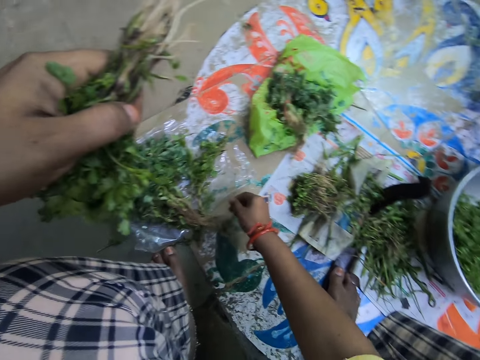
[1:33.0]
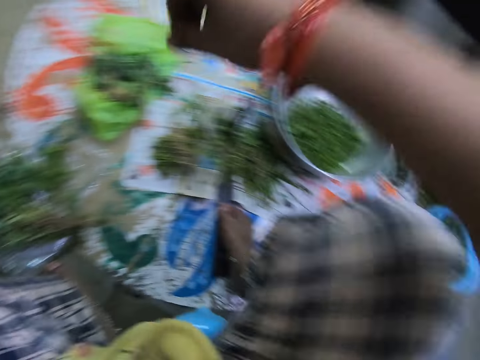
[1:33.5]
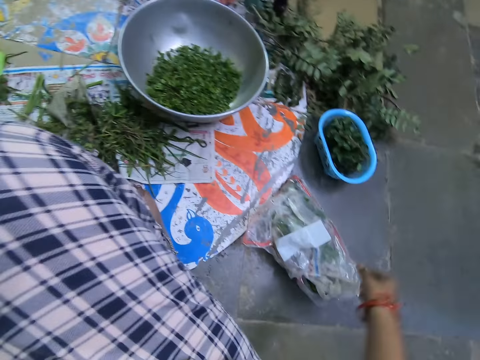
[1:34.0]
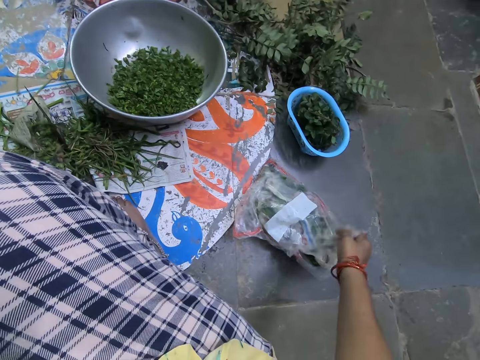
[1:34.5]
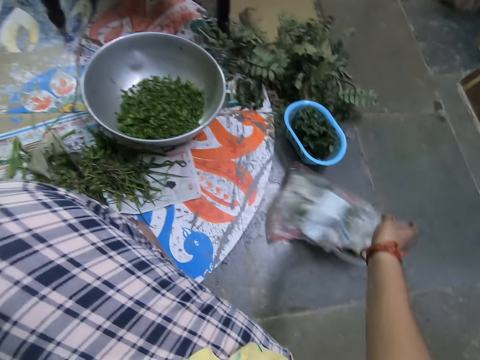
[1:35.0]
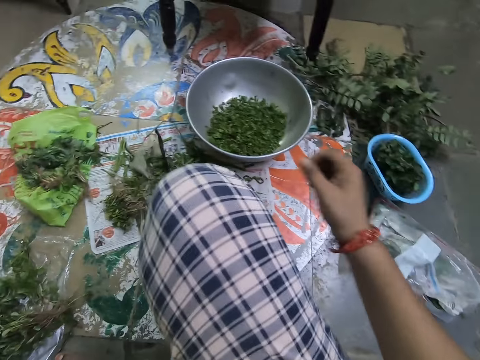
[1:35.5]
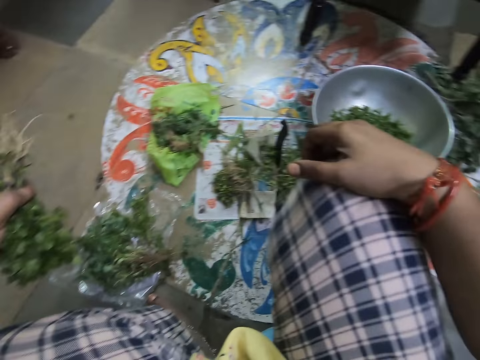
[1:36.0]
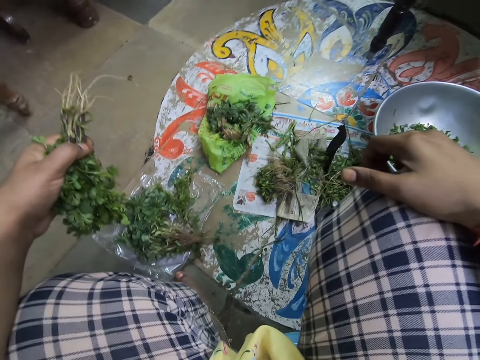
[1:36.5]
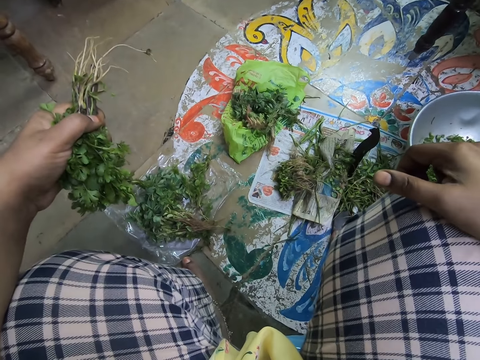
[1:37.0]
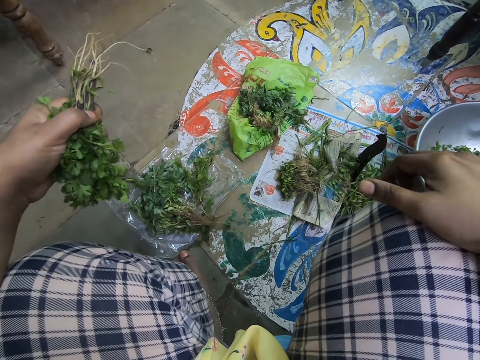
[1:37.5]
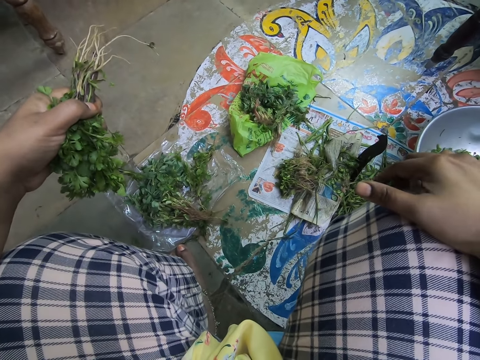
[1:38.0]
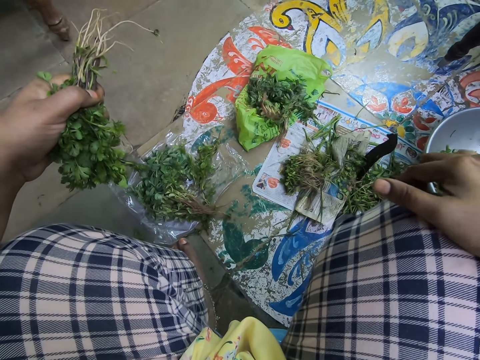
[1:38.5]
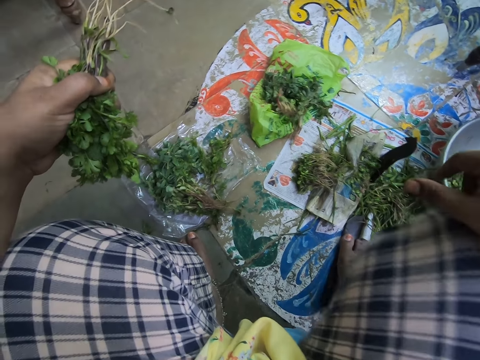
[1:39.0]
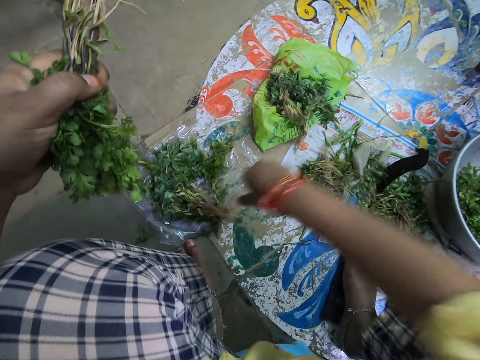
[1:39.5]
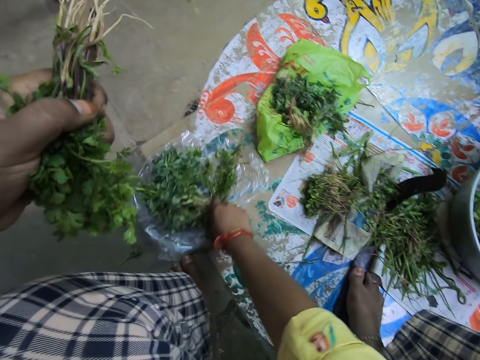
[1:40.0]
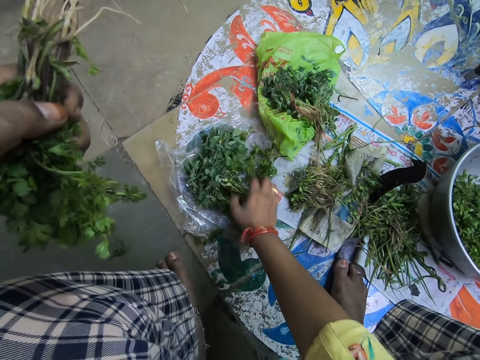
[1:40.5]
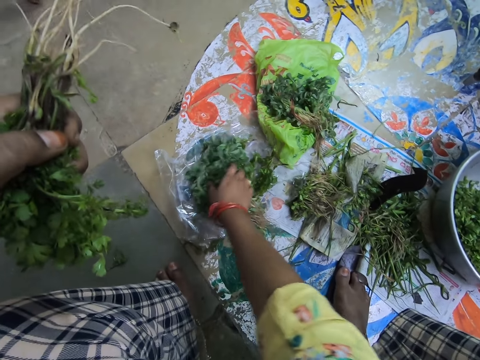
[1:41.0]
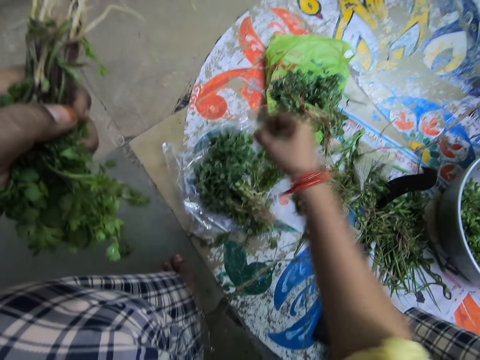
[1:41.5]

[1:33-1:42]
The camera wearer adjusts a nylon on the floor with his hand. He interacts with a woman. He adjusts another bundle of vegetables on the floor.
